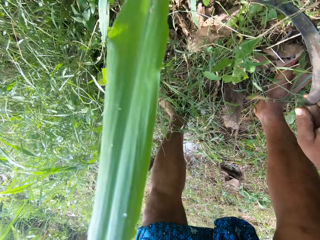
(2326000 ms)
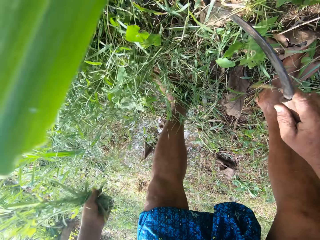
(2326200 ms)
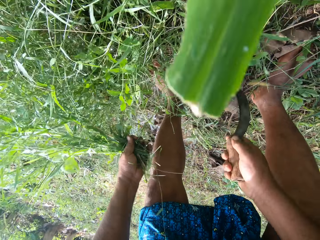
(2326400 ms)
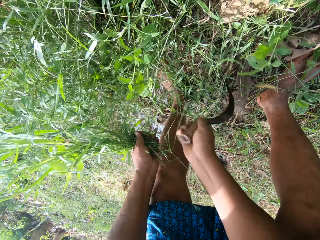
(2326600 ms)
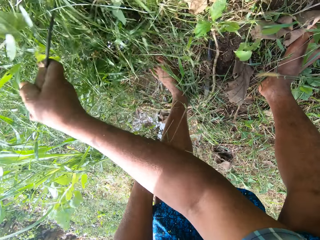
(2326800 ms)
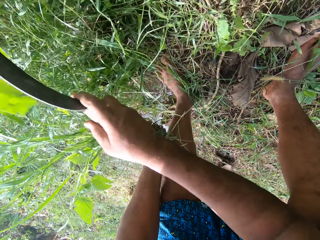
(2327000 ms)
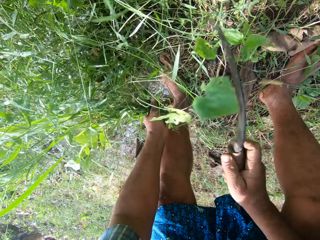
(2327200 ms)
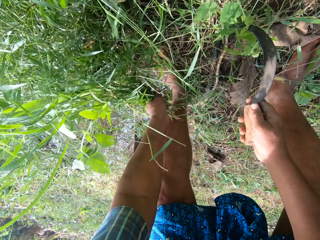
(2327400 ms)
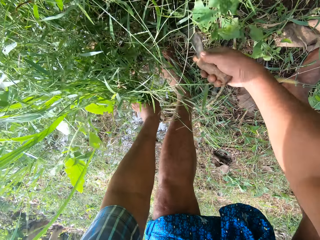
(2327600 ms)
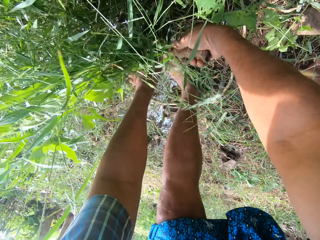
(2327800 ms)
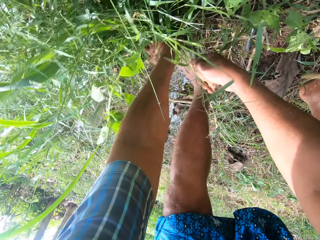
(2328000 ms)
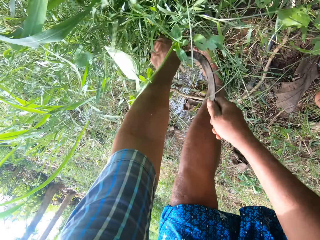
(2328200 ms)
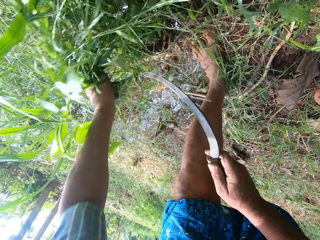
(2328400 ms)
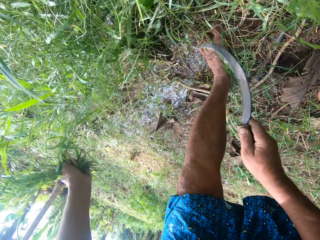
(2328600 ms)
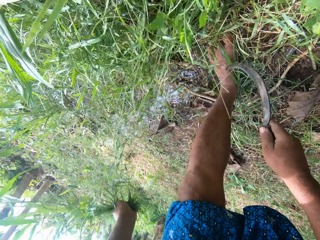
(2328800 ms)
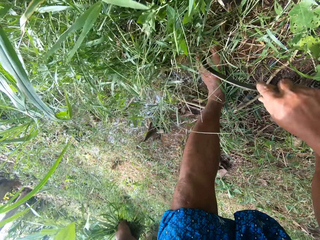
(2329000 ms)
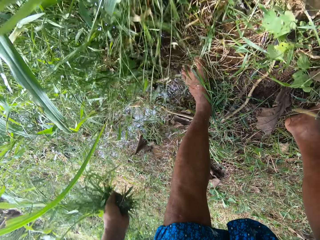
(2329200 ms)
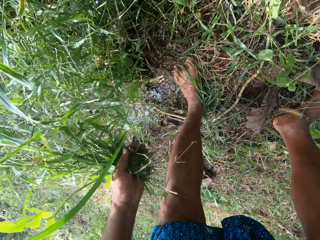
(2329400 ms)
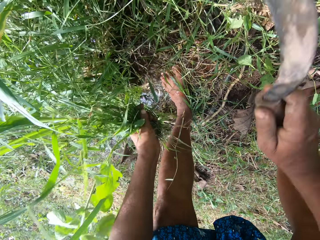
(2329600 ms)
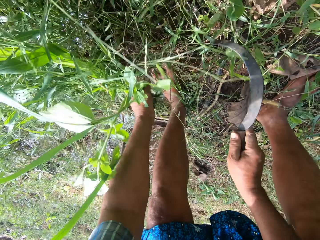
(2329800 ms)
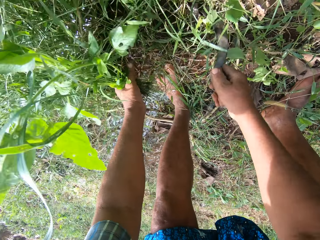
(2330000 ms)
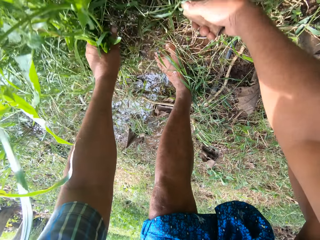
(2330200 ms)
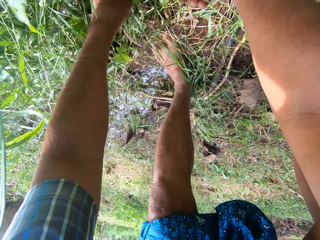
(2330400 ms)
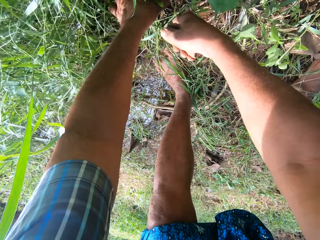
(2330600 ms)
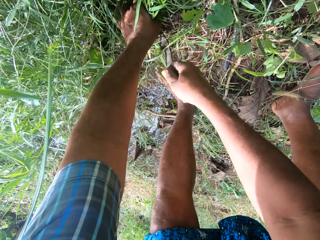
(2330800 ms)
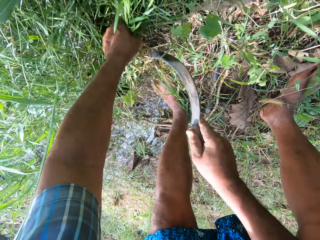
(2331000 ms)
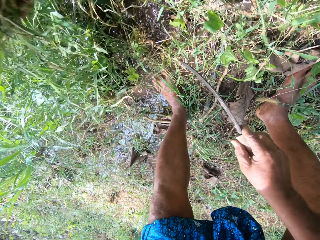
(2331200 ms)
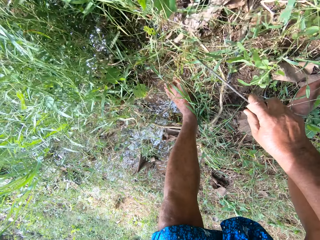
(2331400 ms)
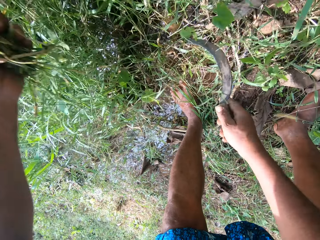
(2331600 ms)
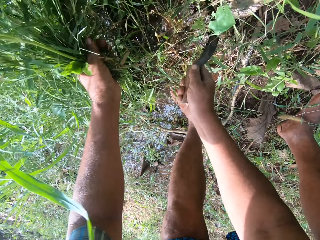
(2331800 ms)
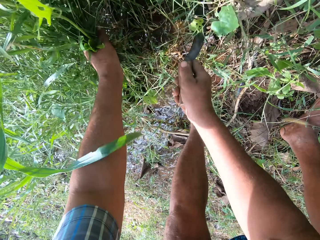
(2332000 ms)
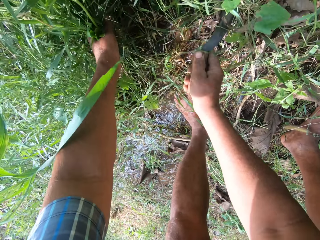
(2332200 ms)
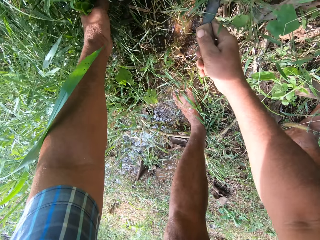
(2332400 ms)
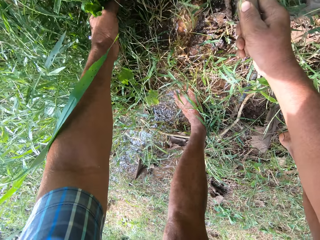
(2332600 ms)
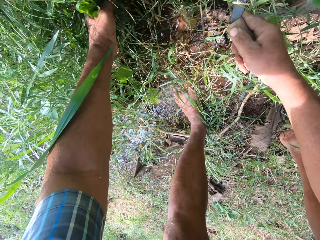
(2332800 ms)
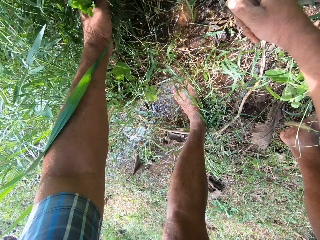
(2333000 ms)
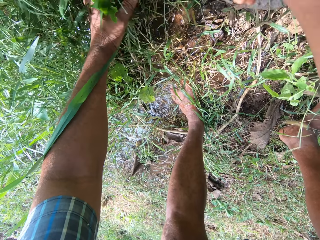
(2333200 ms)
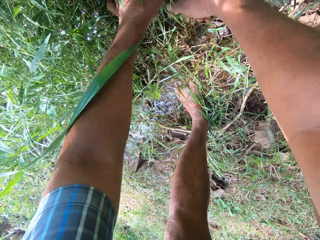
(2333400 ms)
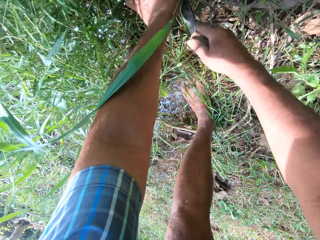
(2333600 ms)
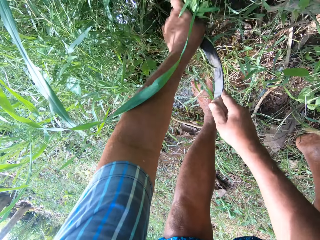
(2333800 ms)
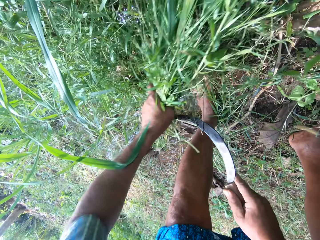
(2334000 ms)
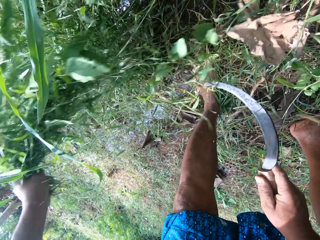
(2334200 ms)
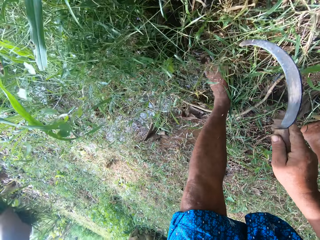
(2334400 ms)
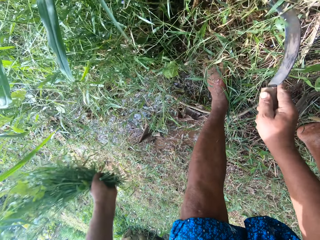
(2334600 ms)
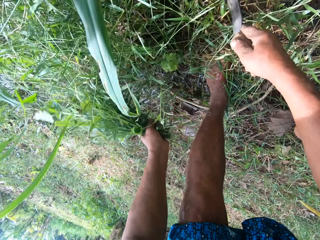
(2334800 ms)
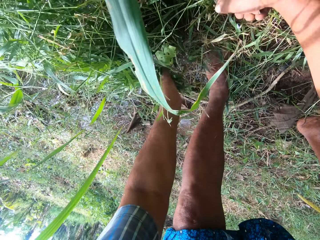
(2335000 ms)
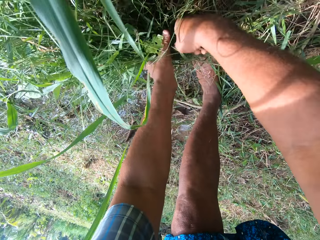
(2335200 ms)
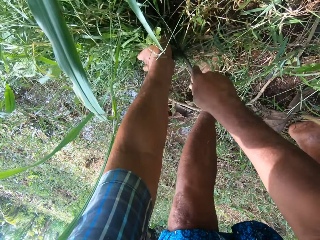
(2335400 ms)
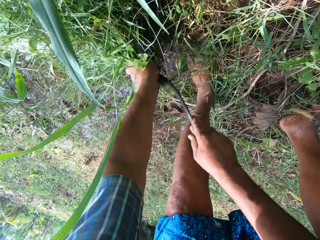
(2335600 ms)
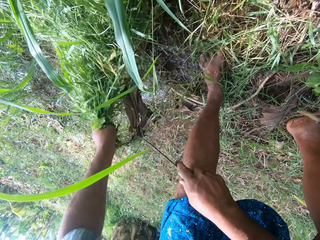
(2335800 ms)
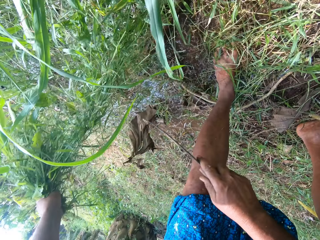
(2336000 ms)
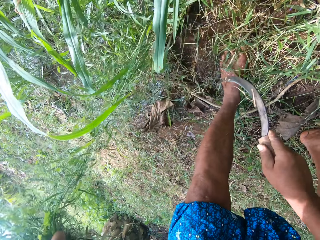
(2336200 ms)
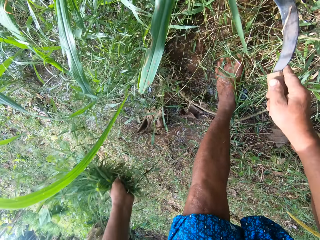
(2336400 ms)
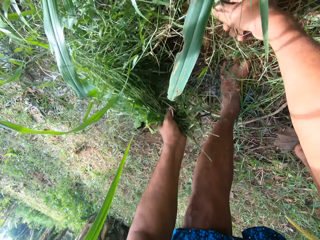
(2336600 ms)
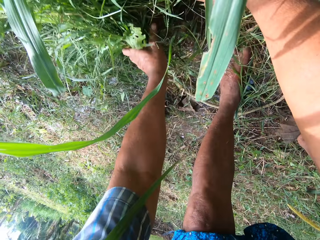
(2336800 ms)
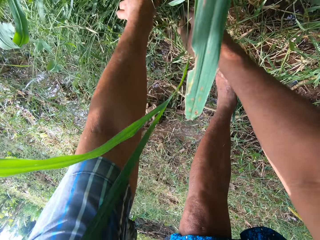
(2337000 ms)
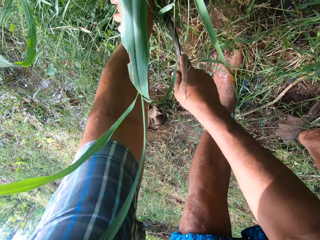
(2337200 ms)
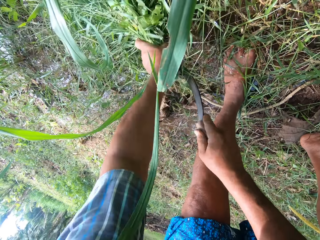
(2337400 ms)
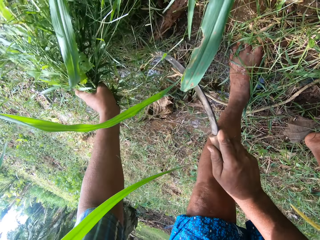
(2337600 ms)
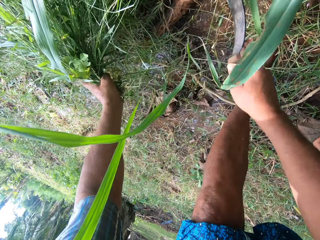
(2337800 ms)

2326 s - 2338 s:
The camera wearer moves the sickle. They cut the grass. They move the sickle. They cut the grass.

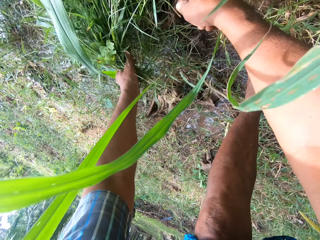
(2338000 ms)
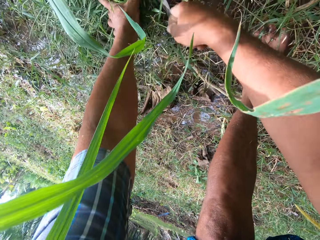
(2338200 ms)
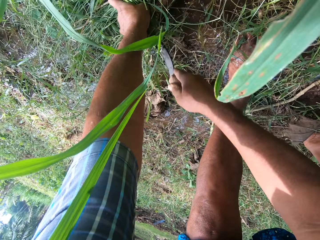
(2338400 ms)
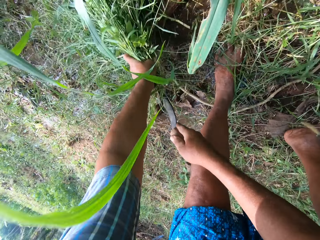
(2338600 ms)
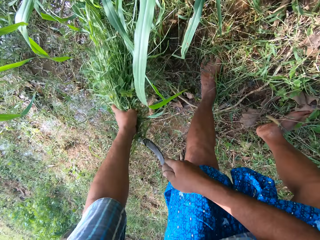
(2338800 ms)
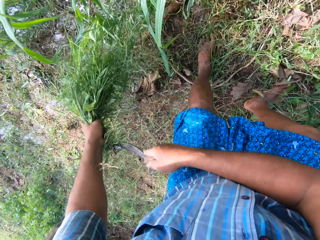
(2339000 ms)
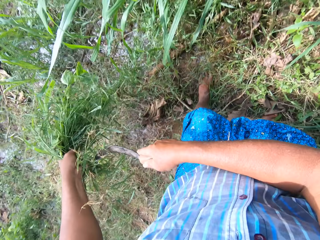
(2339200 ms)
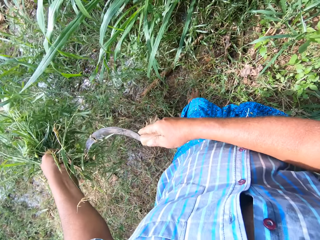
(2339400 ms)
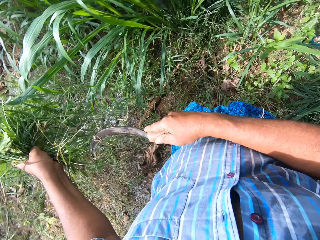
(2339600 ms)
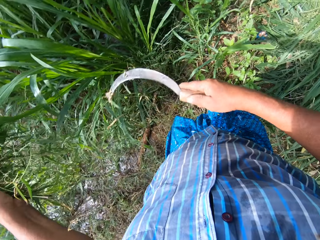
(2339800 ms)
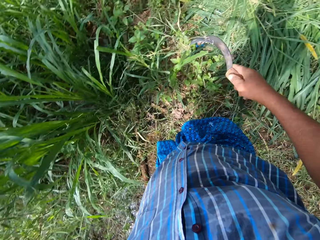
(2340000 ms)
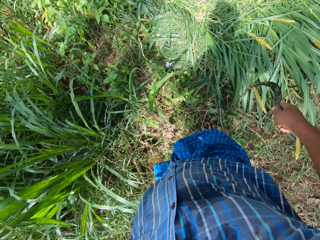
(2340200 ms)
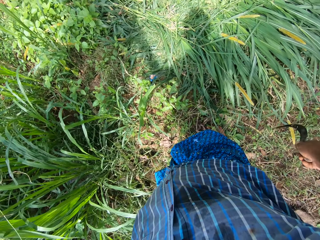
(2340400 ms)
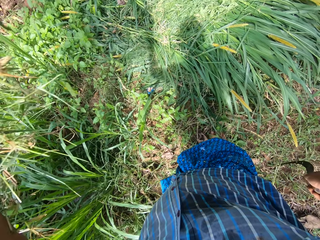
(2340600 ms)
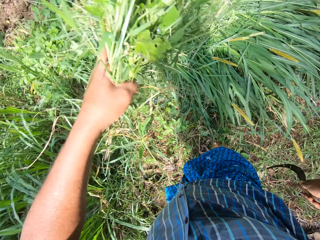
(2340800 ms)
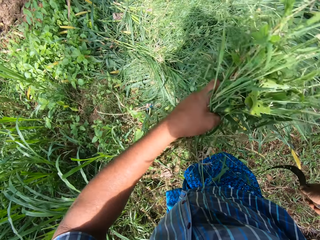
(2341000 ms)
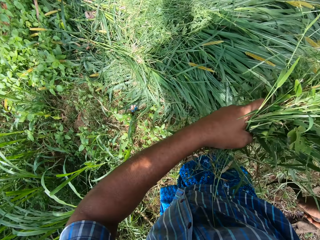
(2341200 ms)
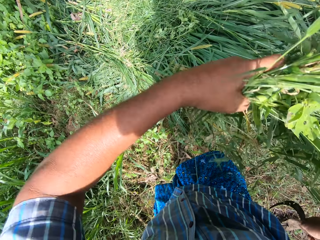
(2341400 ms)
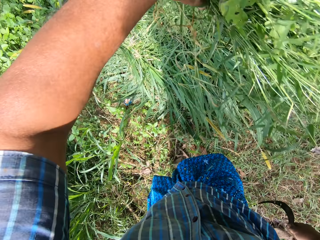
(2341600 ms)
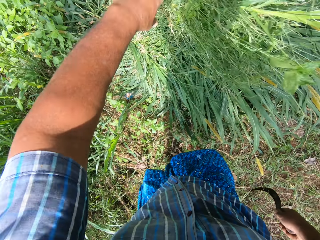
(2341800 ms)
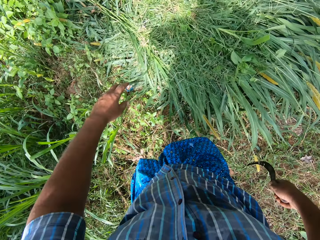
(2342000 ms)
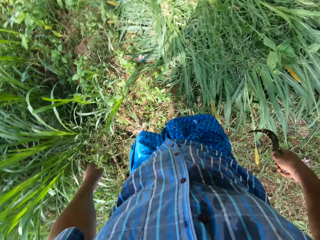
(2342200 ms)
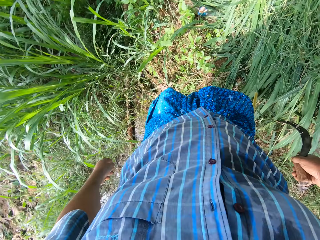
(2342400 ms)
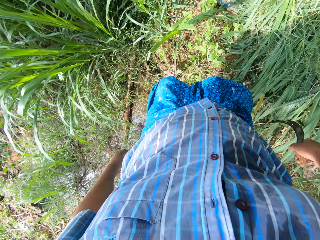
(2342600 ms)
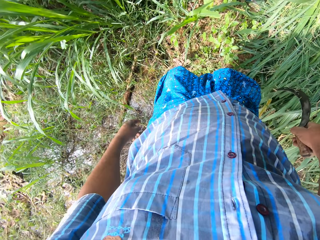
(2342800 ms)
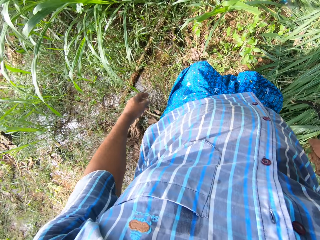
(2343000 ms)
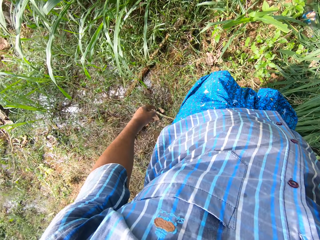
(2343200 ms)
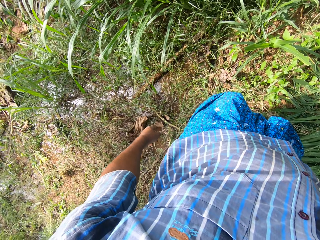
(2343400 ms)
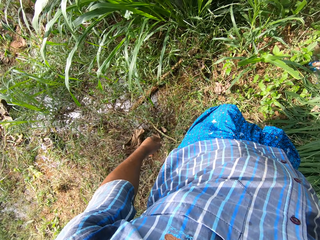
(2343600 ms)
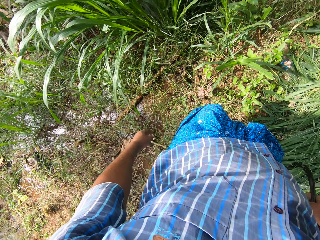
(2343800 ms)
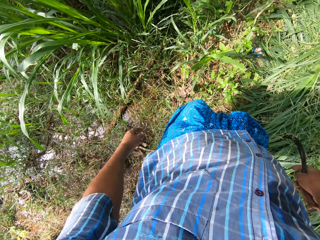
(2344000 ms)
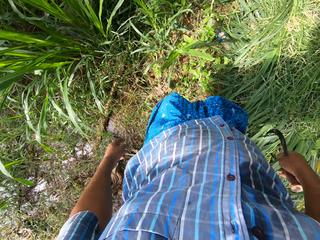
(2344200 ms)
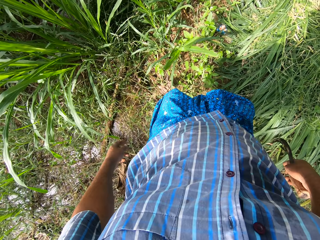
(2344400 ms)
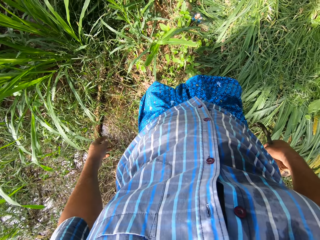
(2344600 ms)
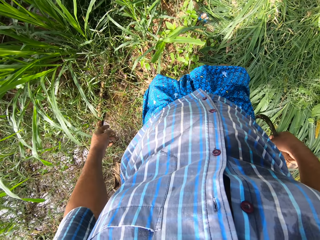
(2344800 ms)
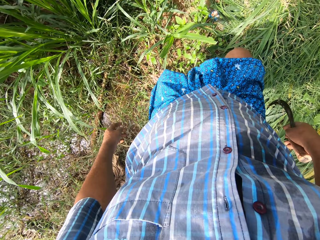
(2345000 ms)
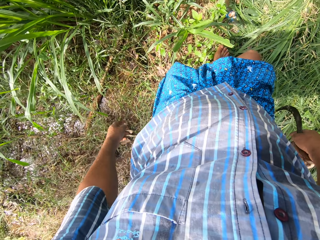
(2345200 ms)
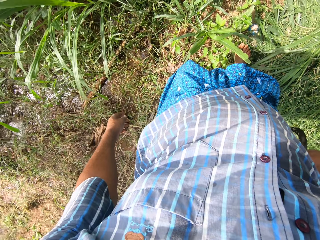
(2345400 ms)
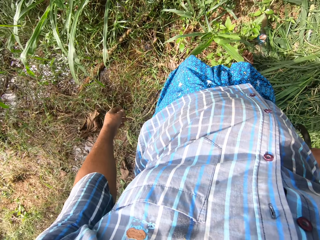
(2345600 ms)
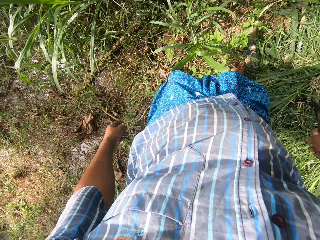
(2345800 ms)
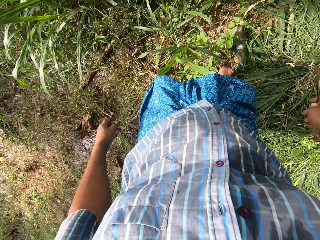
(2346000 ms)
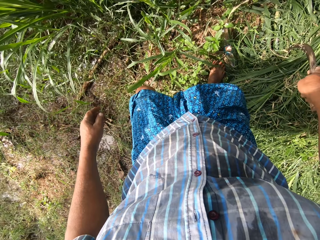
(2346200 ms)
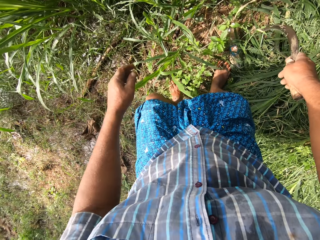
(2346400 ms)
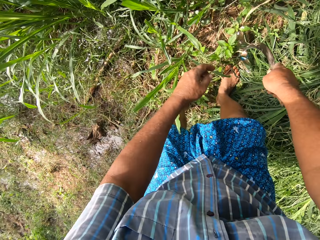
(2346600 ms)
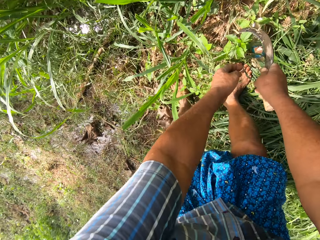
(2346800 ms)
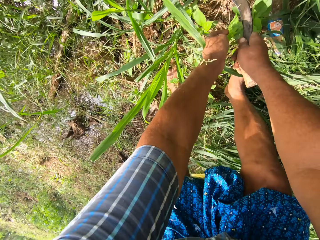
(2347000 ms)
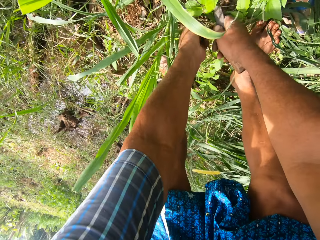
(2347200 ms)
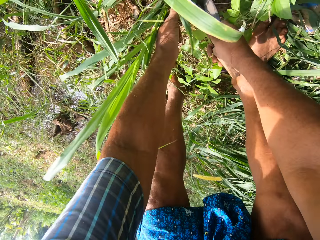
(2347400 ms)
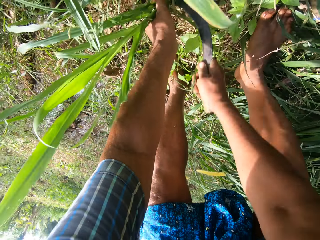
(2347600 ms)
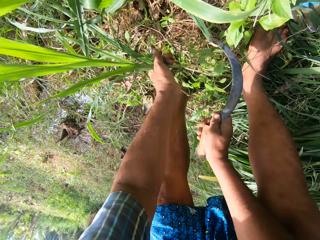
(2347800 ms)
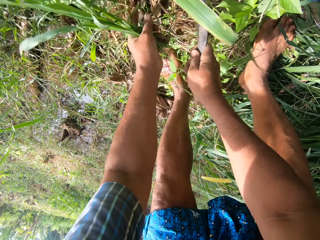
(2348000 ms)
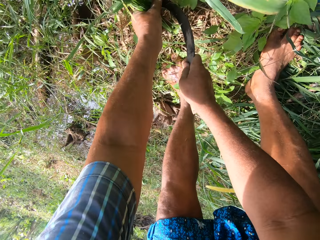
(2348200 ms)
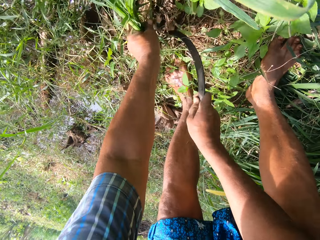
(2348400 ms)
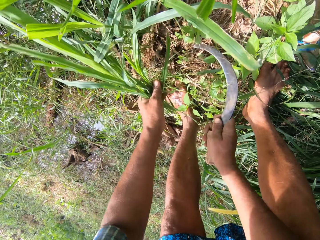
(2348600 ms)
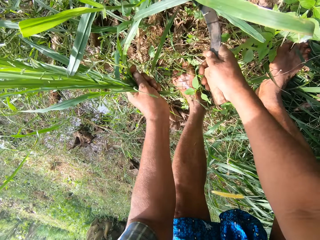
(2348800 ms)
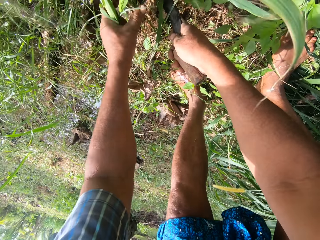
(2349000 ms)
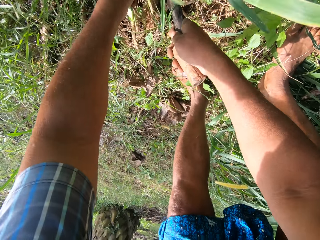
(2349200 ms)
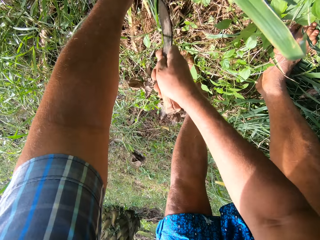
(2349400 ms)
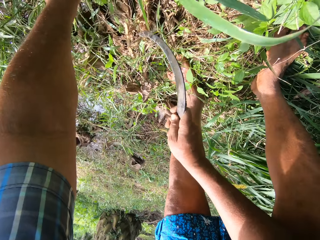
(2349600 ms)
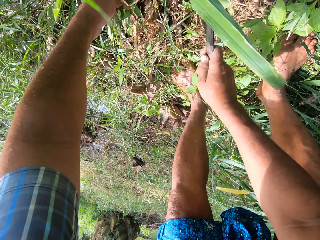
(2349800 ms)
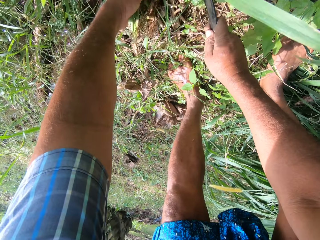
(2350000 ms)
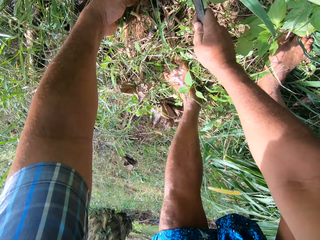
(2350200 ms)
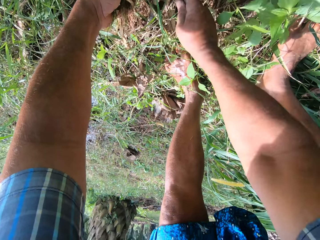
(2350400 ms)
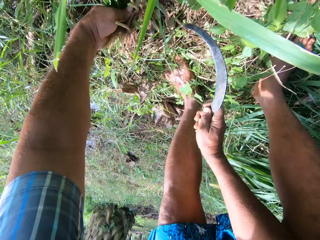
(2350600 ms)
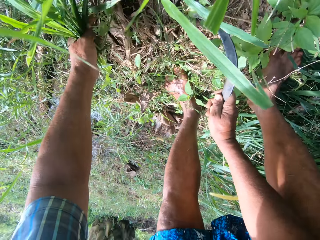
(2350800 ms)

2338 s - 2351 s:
The camera wearer stops cutting the grass. They throw the grasses on a pile of grasses on the ground. They move around. They weed some grasses with the knife.
